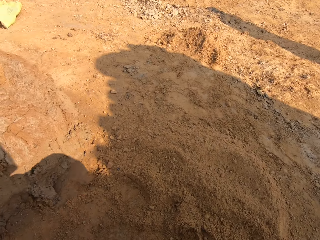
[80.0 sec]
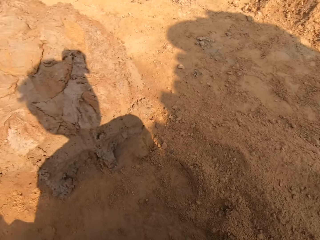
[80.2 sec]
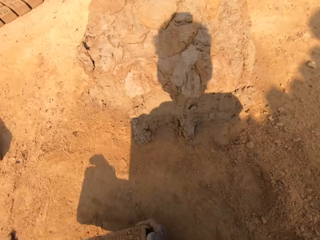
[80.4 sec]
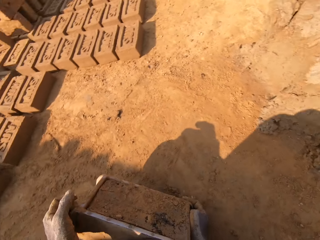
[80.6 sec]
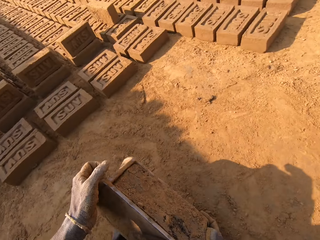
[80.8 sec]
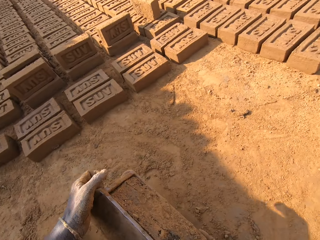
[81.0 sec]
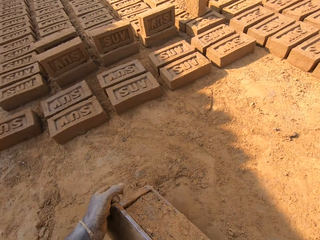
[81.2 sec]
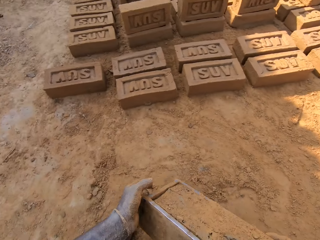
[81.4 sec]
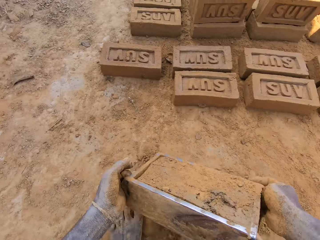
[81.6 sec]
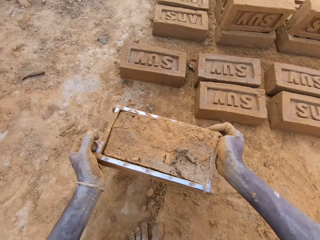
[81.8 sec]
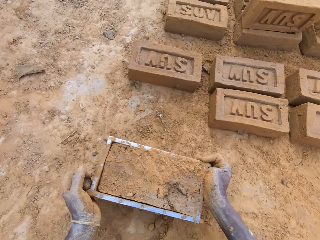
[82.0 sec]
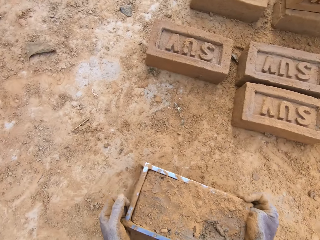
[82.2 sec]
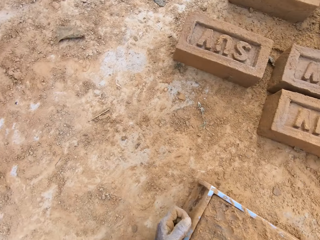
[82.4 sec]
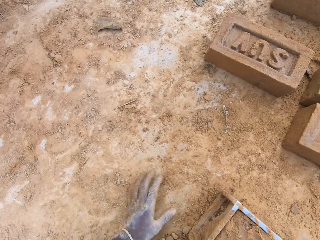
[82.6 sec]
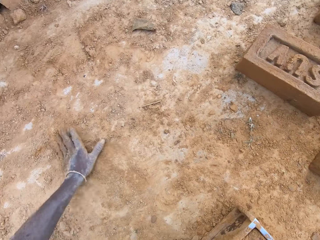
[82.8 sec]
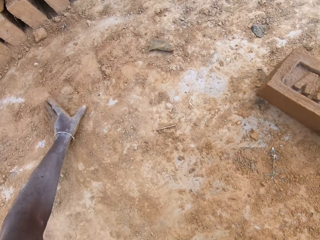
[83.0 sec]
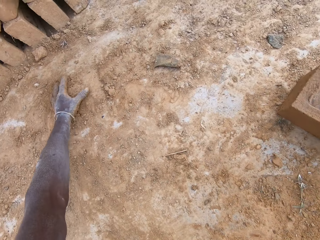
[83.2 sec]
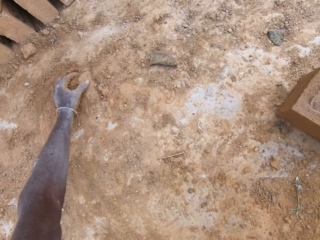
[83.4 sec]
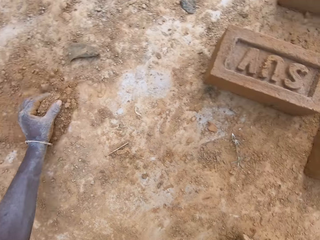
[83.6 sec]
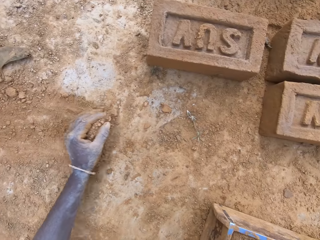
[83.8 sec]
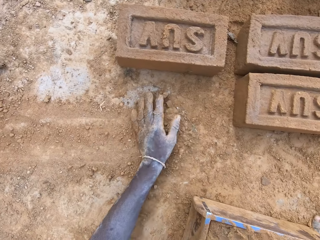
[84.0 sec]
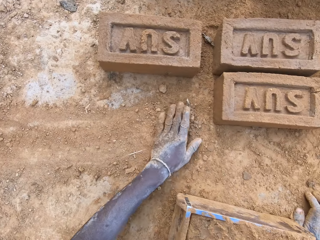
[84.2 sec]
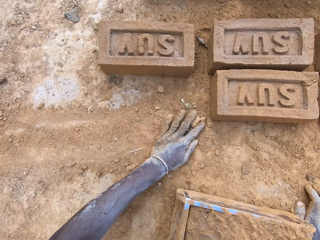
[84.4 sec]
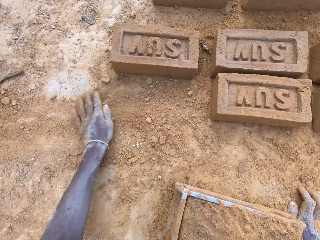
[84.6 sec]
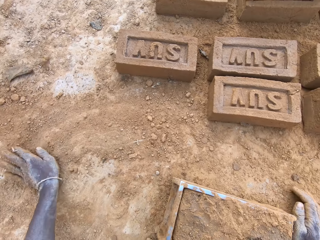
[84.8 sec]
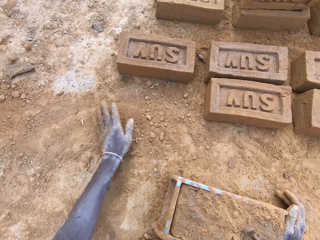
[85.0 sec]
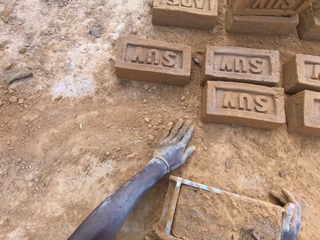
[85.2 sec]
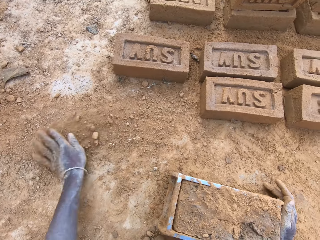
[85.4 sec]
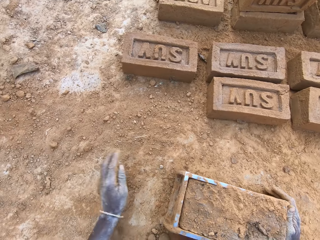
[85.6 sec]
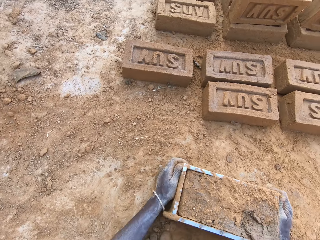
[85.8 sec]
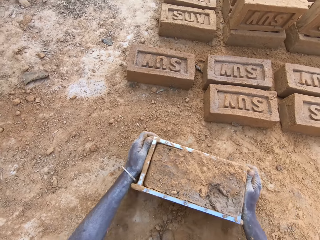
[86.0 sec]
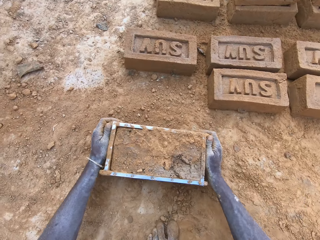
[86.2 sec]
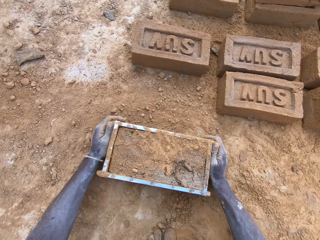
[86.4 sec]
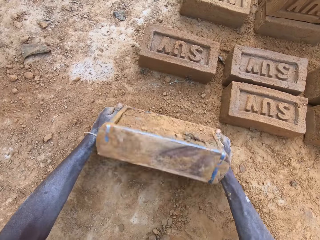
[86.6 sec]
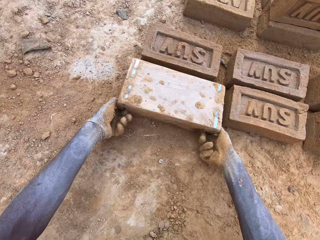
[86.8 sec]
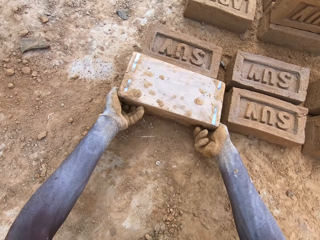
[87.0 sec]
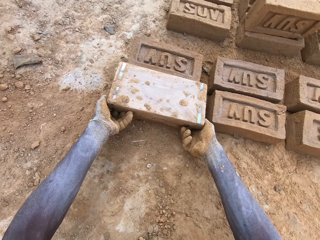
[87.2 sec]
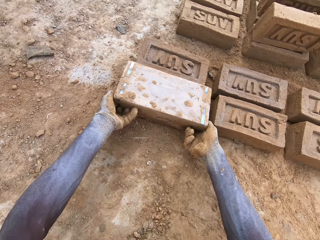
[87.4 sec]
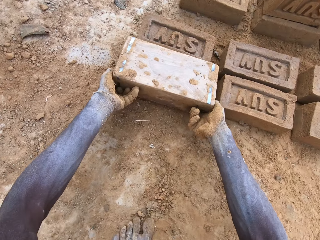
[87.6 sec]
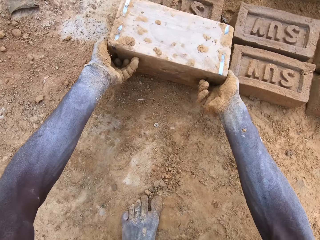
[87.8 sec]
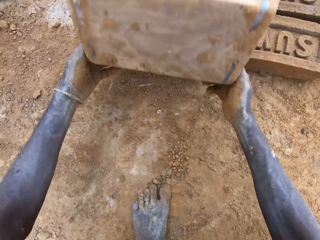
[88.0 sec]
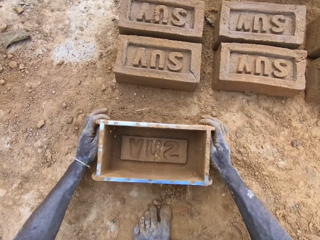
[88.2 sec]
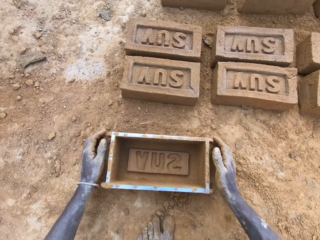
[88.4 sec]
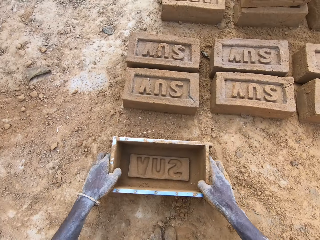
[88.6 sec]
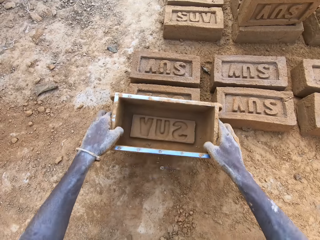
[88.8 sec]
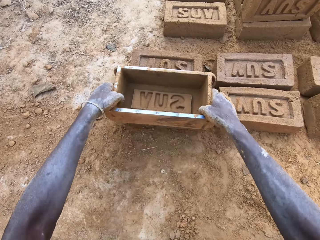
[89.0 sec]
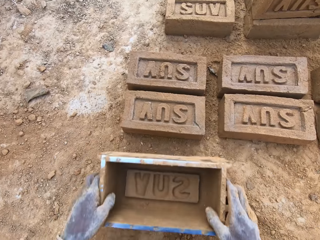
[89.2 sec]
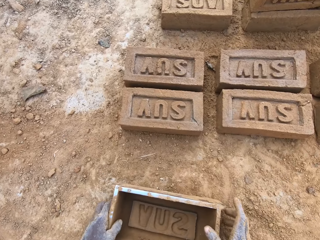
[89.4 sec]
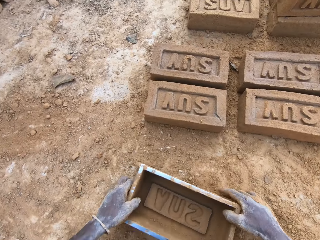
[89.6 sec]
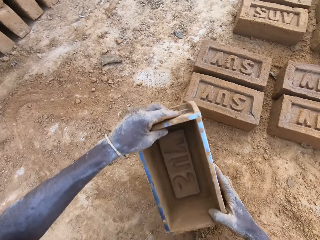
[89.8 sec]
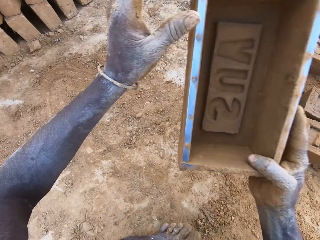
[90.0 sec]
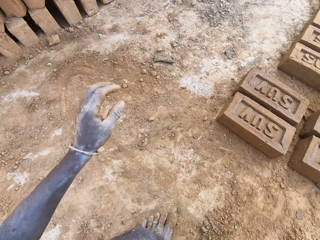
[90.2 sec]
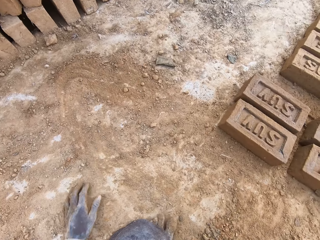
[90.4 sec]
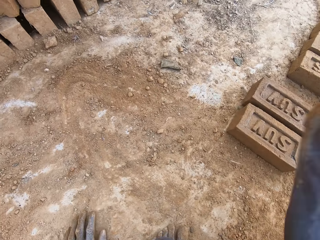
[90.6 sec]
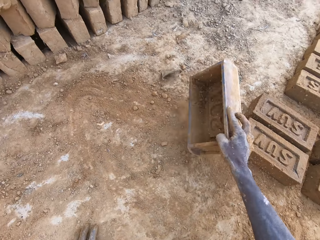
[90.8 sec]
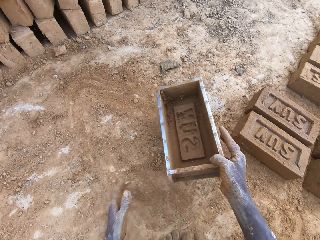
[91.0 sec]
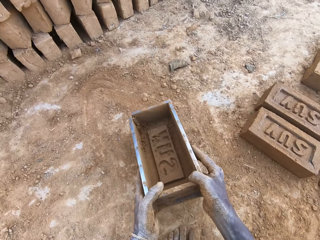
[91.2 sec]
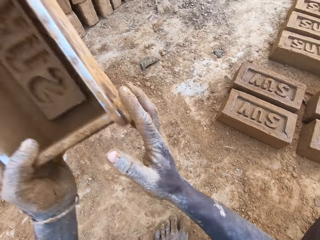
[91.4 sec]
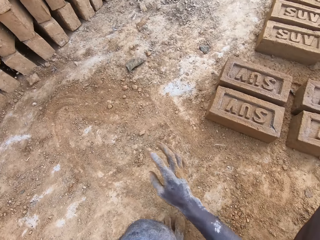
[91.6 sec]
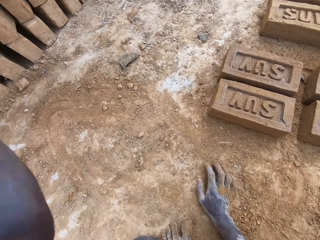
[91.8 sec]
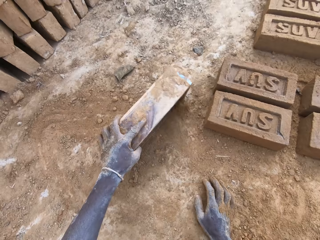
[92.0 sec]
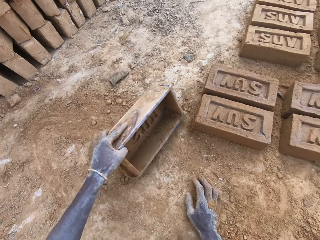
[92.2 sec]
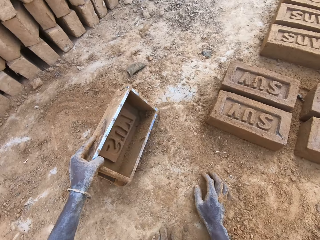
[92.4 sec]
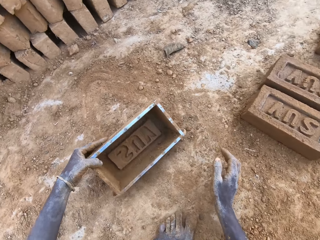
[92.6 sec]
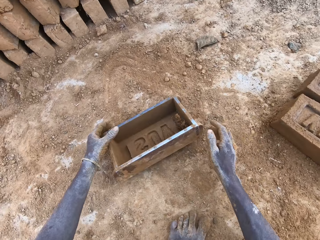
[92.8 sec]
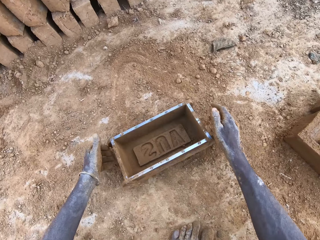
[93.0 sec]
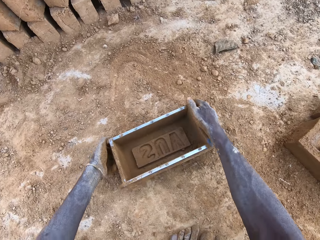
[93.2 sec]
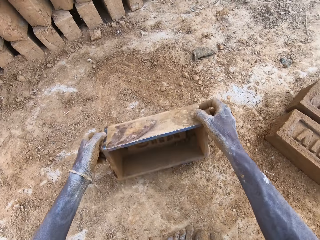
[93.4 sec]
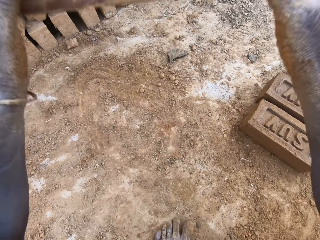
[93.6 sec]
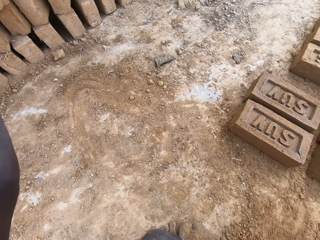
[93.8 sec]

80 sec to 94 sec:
The camera wearer picks a brick mold on the ground. They carry the molding box. They put down the molding box. They align sand on the ground. They spread soil on the ground. They pour out clay from the molding box. They put a brick on the ground. They hold the molding box. They align a brick on the ground. They hit the brick mold on the ground. They dialogue with a person. They hit the brick mold on the ground again.

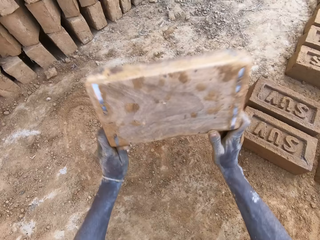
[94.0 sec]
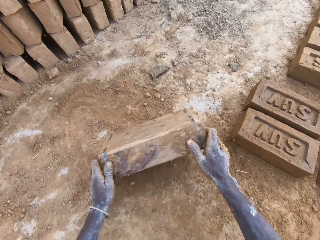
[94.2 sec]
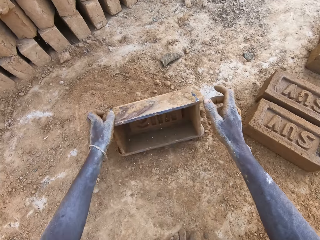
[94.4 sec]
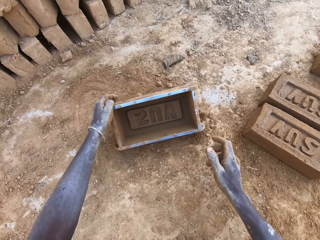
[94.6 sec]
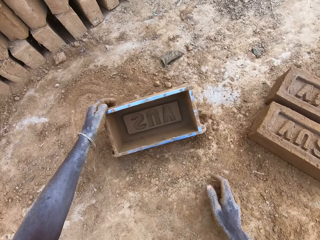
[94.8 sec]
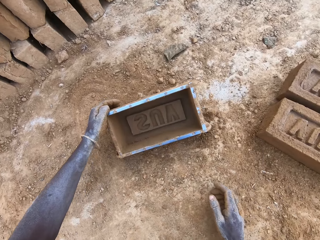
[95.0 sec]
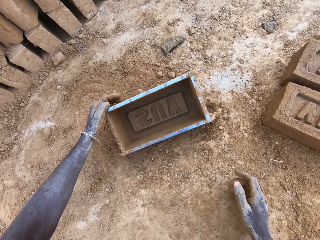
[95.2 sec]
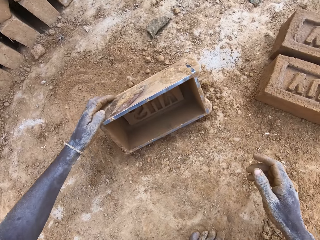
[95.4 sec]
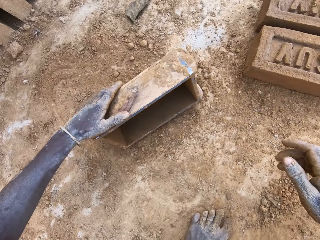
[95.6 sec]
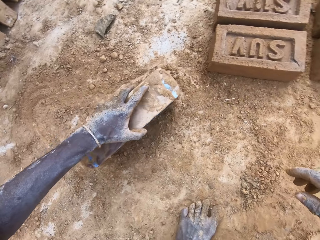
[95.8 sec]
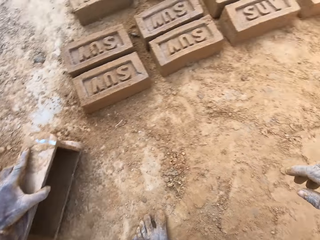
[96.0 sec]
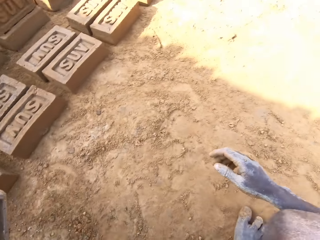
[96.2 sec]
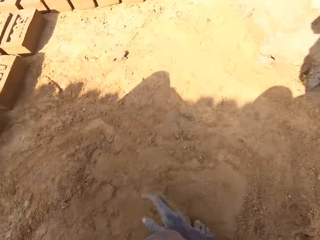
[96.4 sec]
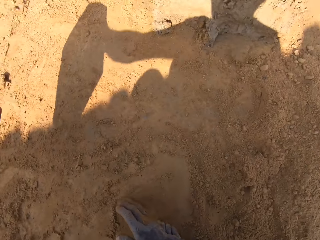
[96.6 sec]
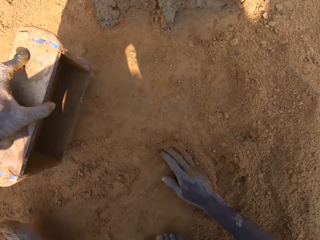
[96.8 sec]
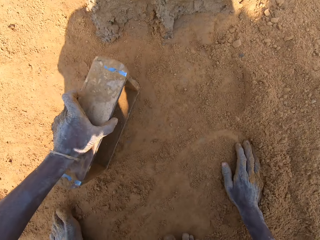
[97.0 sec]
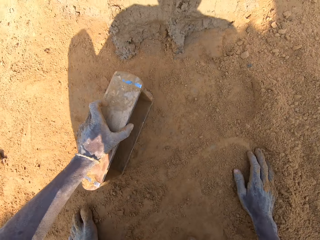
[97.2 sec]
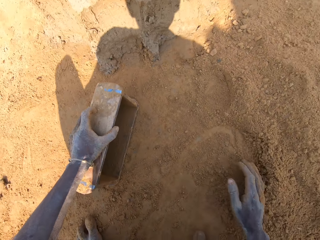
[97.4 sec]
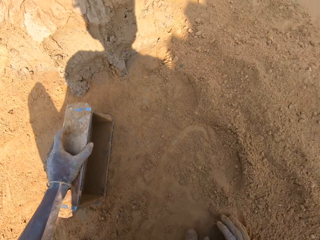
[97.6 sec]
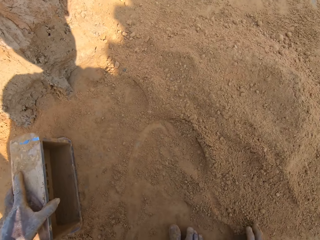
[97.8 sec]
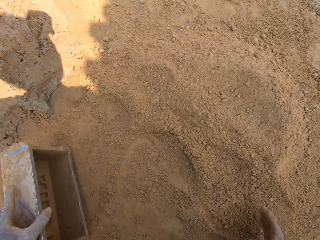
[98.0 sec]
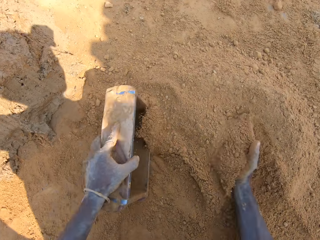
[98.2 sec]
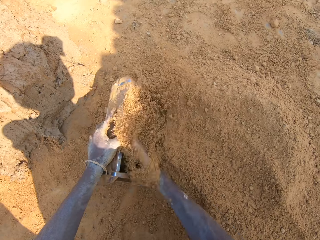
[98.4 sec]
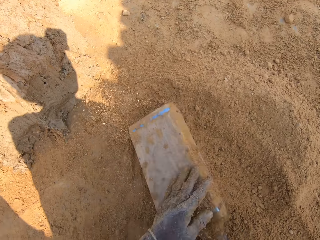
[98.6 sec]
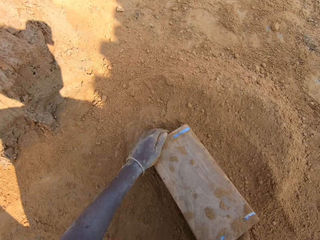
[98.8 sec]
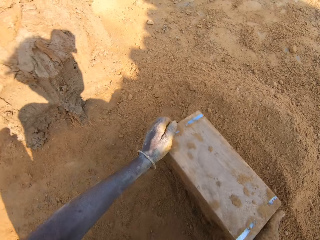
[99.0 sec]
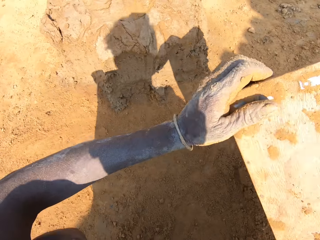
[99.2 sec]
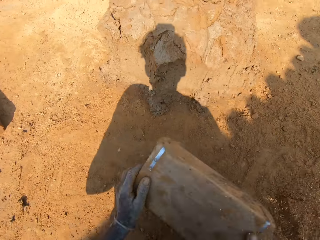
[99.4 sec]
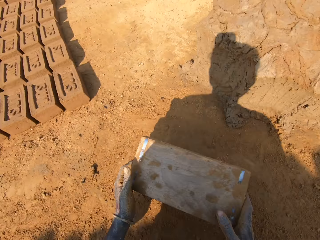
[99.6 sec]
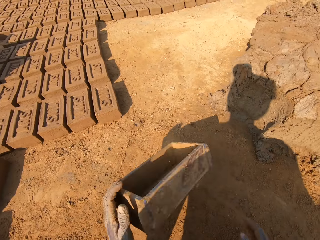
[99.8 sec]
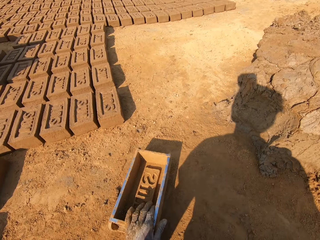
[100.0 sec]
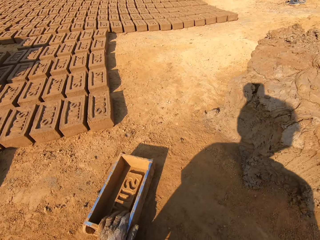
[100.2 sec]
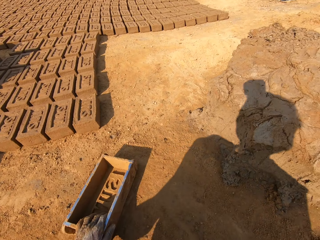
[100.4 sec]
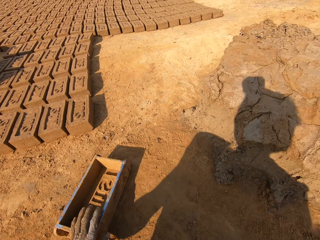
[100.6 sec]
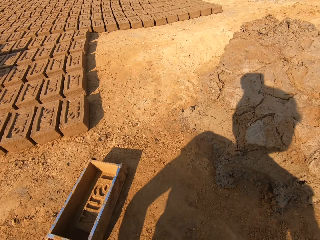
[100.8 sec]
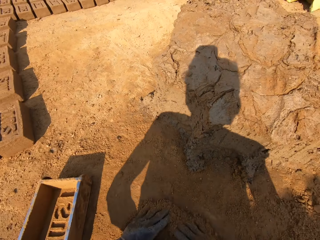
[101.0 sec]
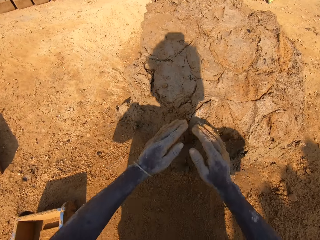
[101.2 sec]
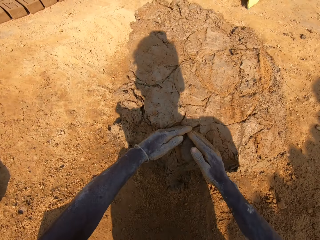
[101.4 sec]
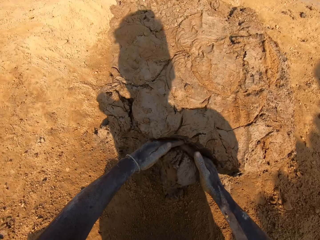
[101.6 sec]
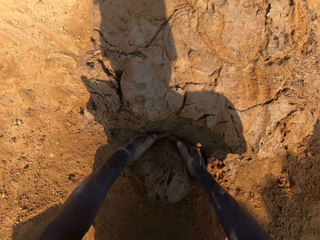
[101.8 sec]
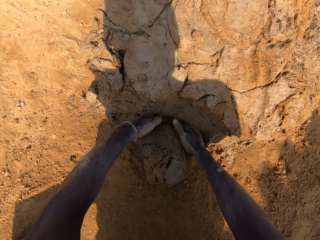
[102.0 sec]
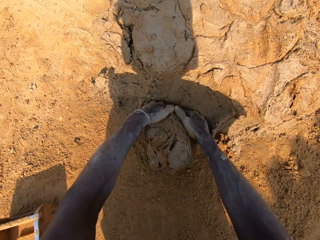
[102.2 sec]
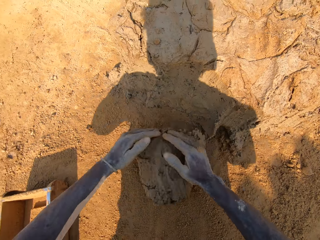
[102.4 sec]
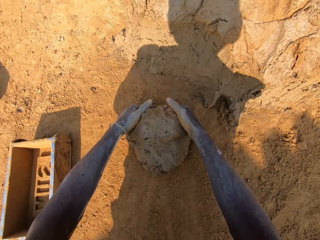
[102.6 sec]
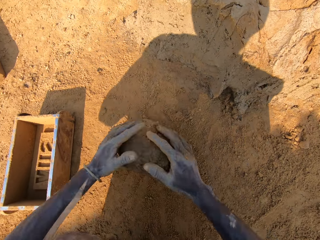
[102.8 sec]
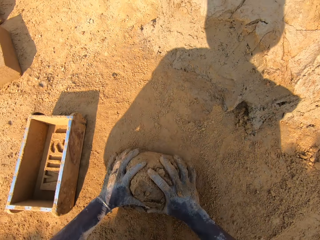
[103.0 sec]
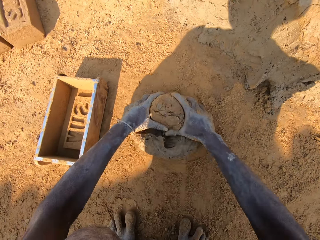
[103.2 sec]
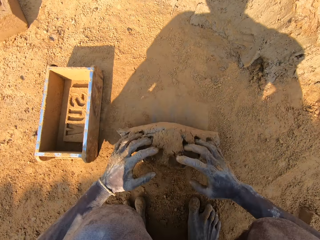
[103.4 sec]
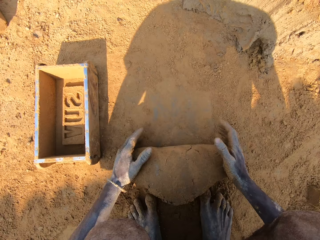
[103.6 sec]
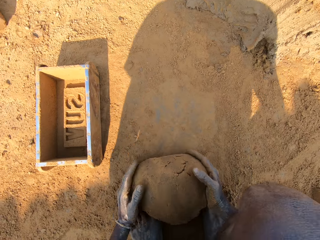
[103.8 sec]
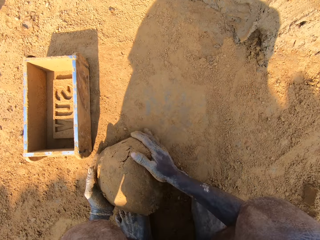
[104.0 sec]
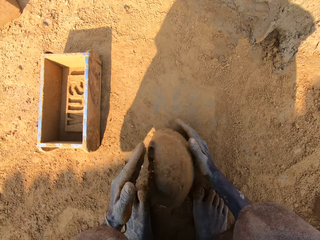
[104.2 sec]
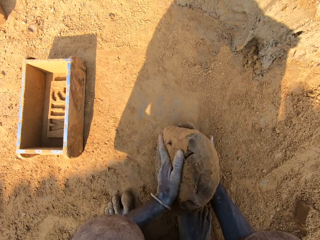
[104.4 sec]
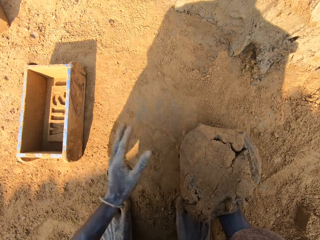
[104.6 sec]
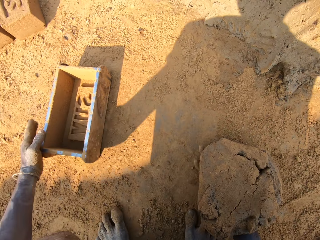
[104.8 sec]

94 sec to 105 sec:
The camera wearer looks around the ground. They dialogue with a person. They put soil in the molding box or brick mold. They pour out soil from the molding box on the ground. They put the brick mold on the ground. They converse with the person. They pick a chunk of clay. They cut the clay. They mold the clay on the ground.
